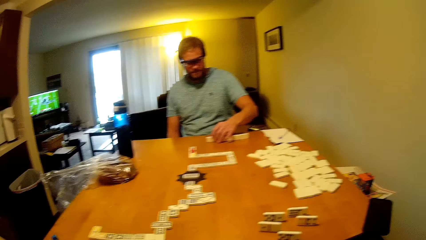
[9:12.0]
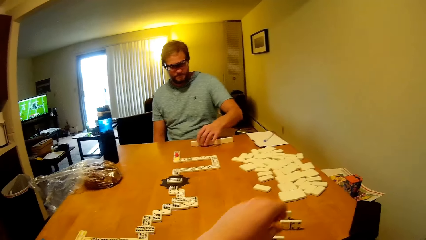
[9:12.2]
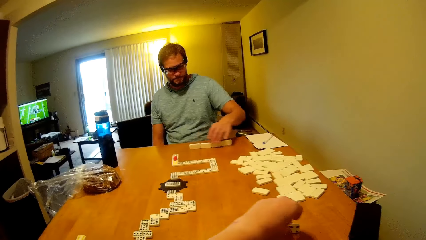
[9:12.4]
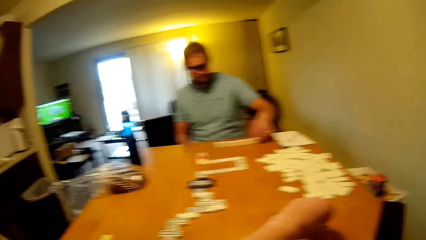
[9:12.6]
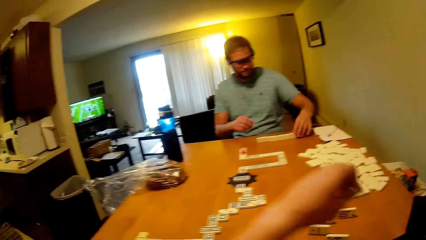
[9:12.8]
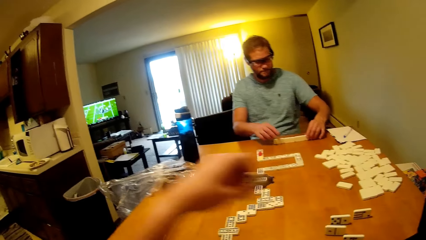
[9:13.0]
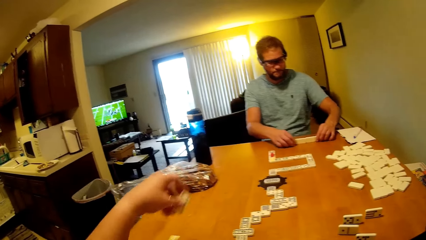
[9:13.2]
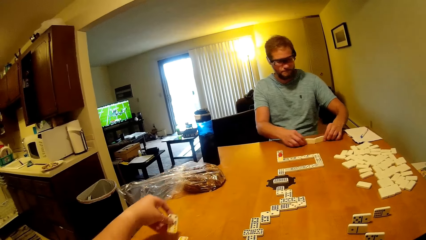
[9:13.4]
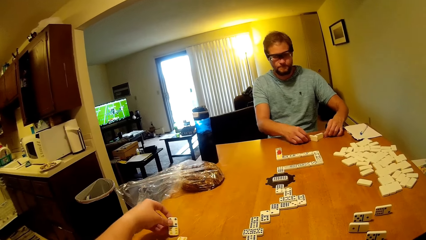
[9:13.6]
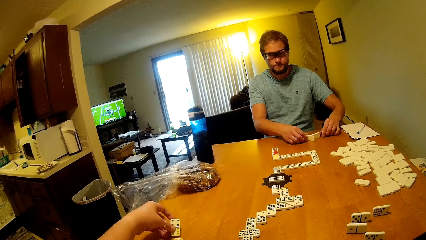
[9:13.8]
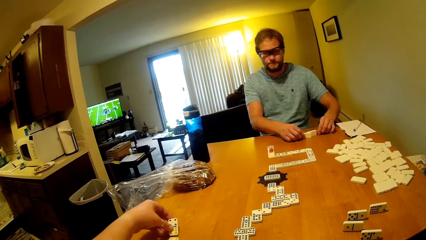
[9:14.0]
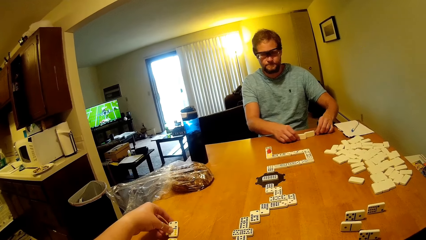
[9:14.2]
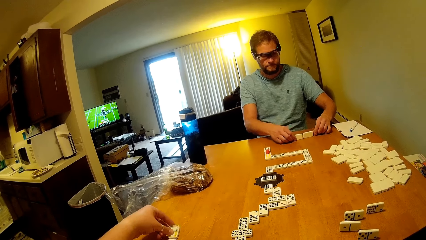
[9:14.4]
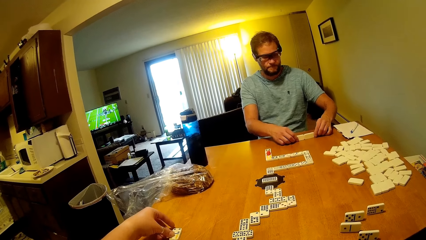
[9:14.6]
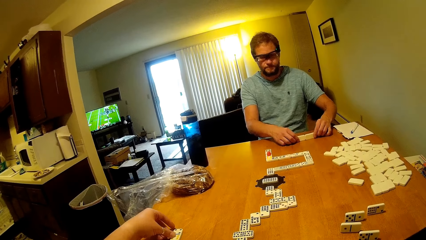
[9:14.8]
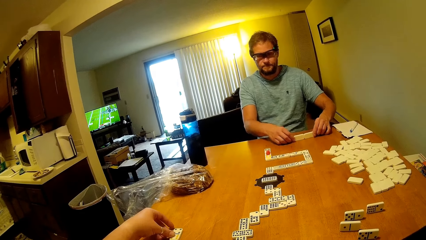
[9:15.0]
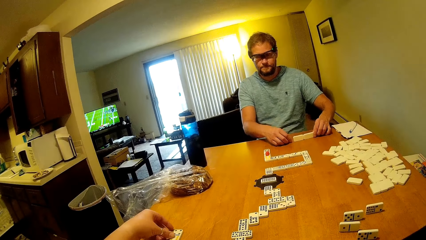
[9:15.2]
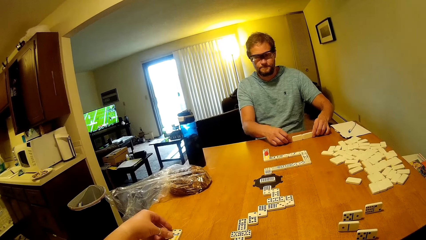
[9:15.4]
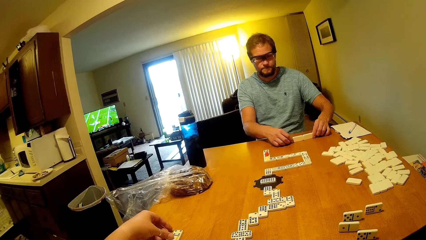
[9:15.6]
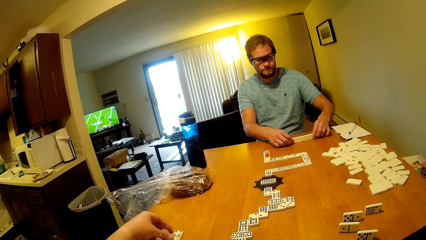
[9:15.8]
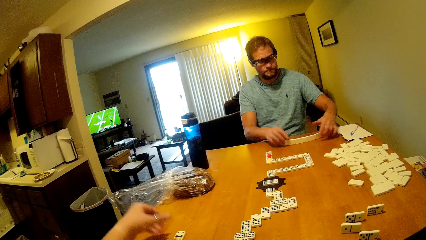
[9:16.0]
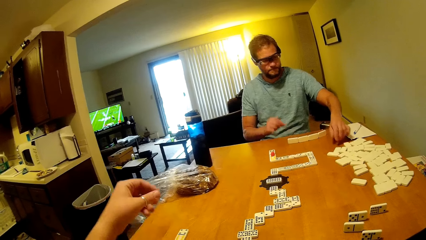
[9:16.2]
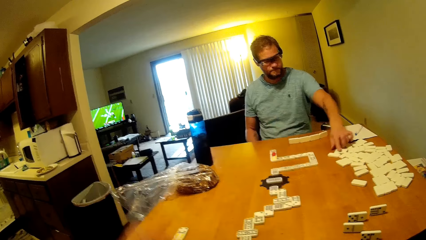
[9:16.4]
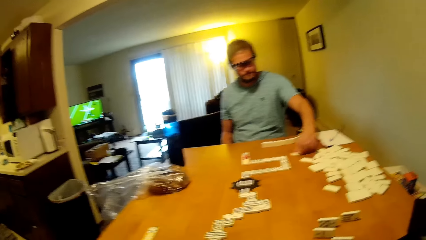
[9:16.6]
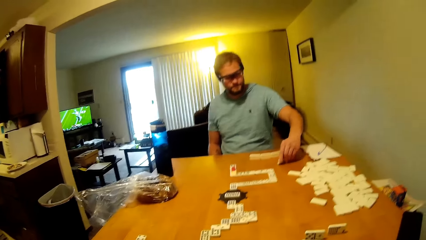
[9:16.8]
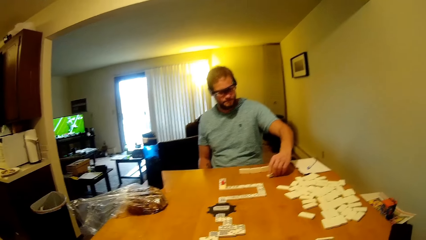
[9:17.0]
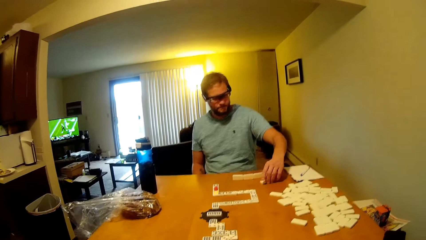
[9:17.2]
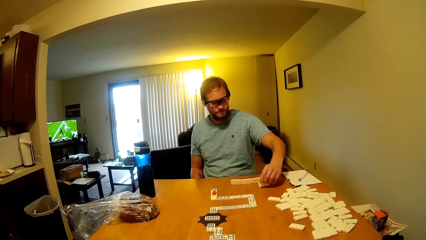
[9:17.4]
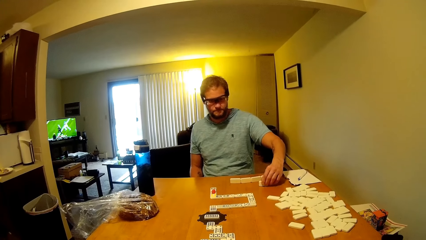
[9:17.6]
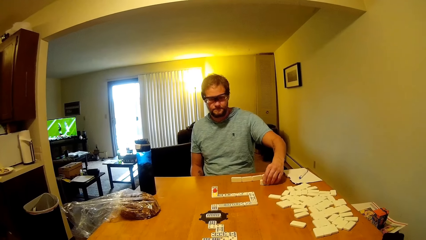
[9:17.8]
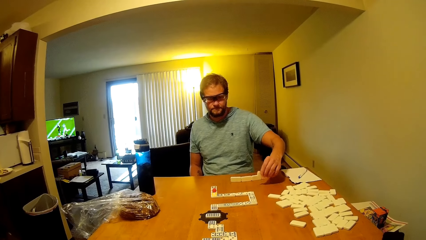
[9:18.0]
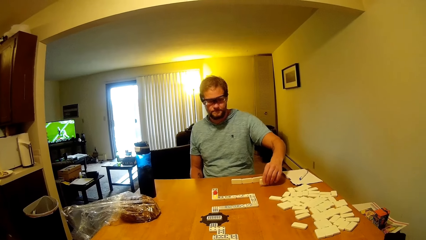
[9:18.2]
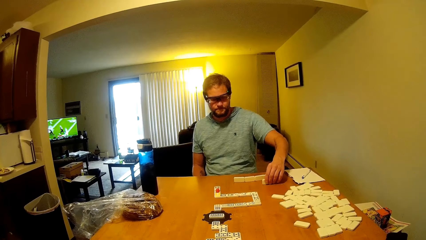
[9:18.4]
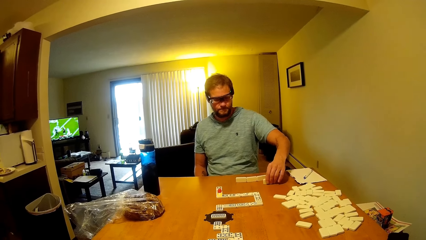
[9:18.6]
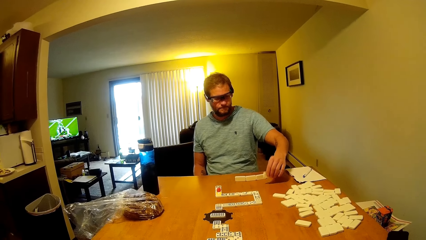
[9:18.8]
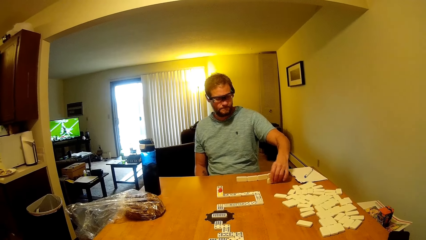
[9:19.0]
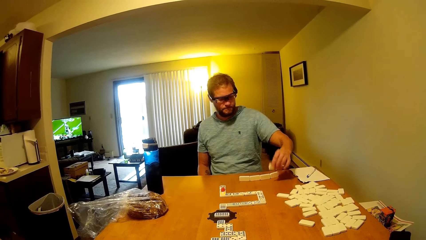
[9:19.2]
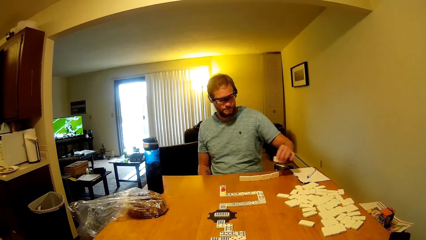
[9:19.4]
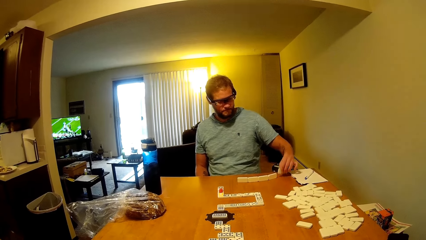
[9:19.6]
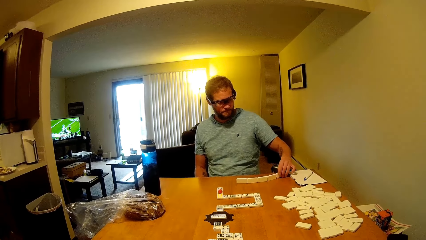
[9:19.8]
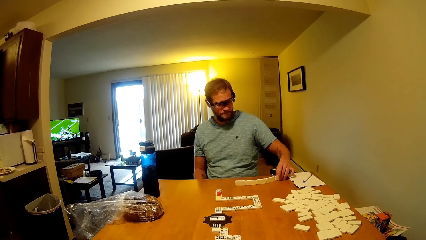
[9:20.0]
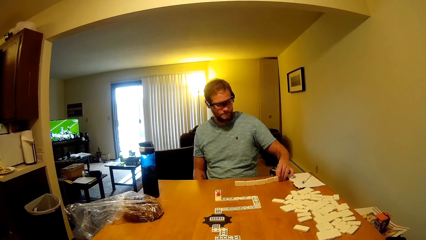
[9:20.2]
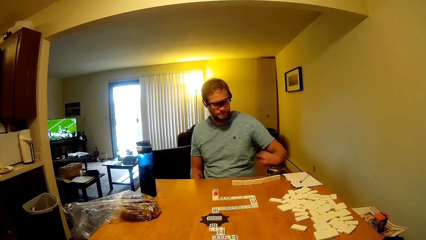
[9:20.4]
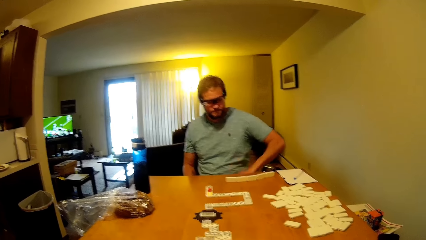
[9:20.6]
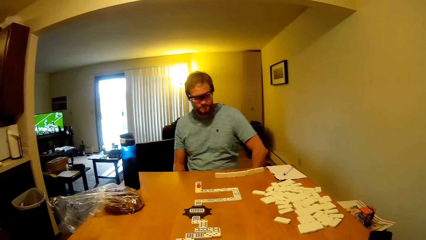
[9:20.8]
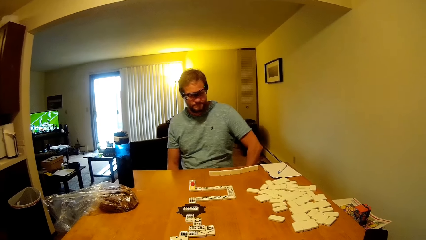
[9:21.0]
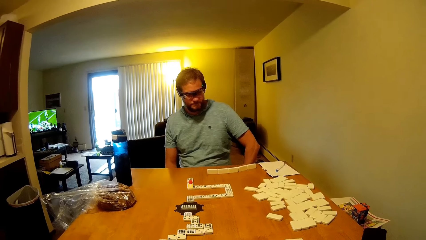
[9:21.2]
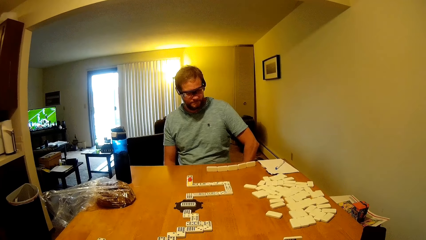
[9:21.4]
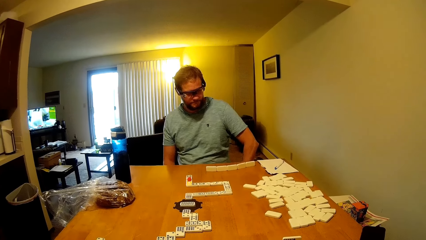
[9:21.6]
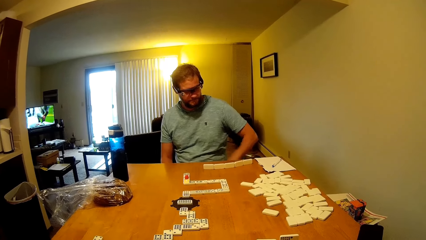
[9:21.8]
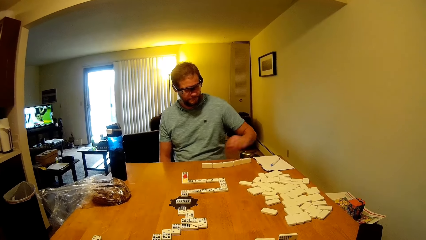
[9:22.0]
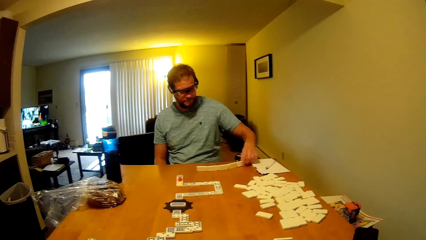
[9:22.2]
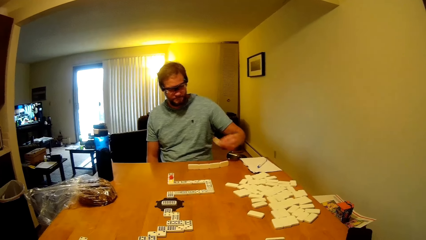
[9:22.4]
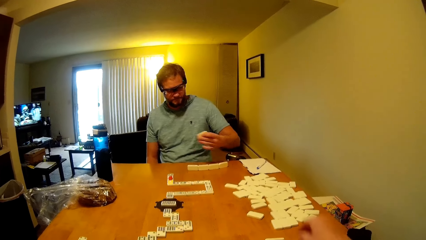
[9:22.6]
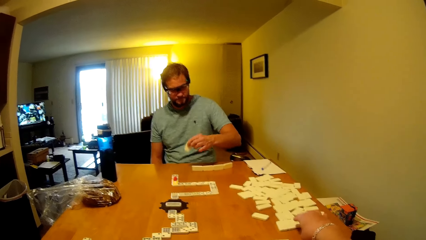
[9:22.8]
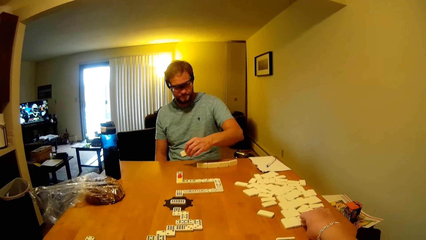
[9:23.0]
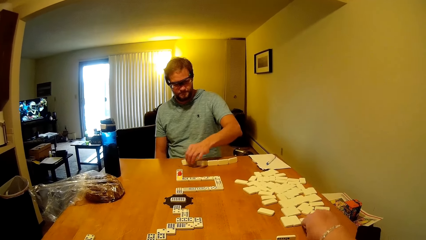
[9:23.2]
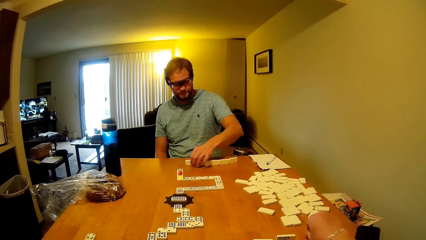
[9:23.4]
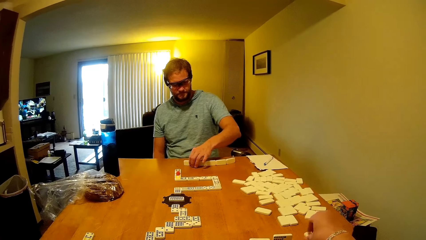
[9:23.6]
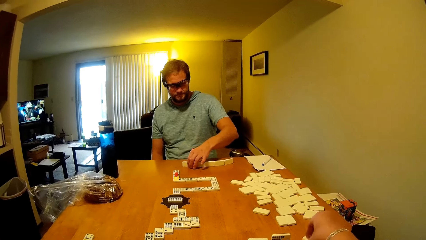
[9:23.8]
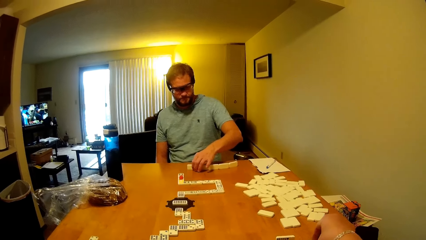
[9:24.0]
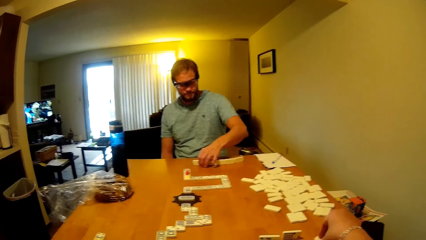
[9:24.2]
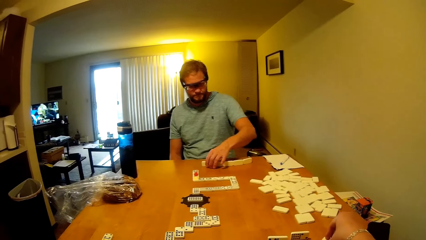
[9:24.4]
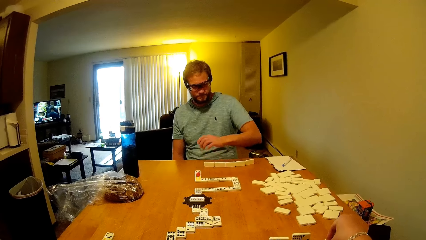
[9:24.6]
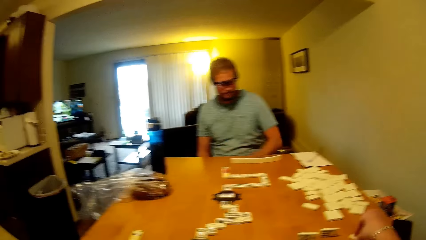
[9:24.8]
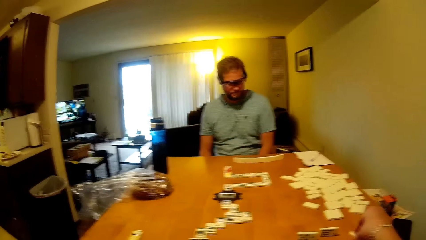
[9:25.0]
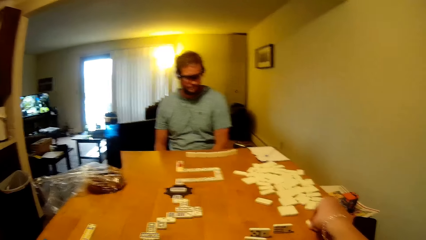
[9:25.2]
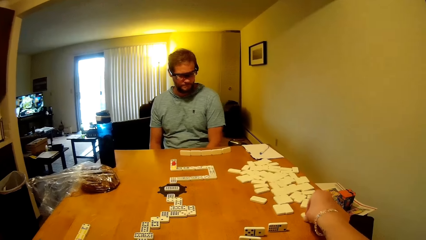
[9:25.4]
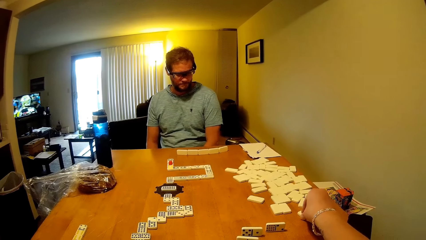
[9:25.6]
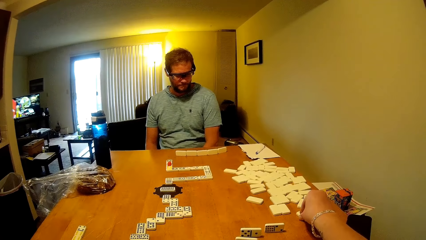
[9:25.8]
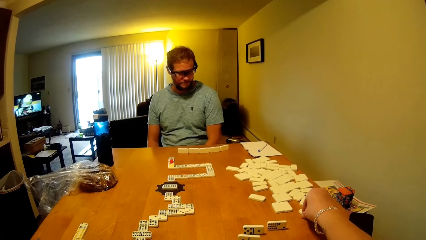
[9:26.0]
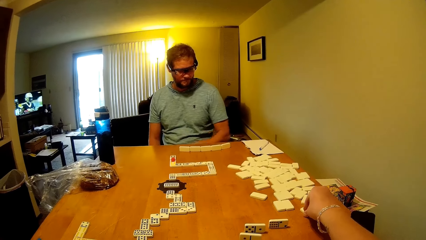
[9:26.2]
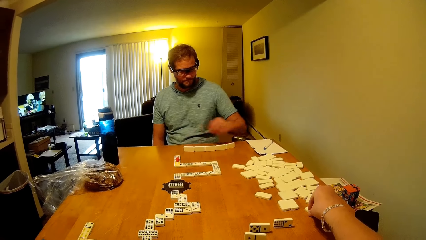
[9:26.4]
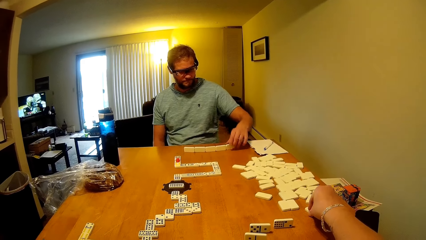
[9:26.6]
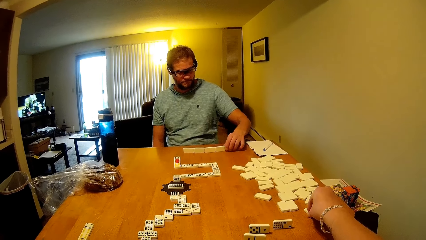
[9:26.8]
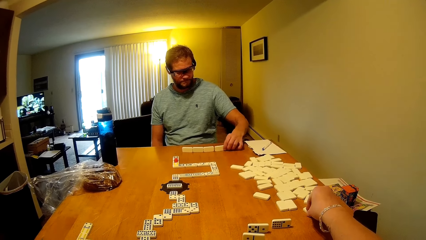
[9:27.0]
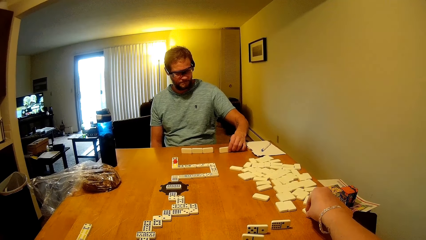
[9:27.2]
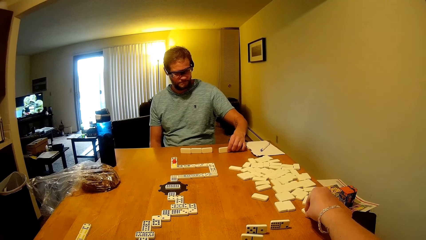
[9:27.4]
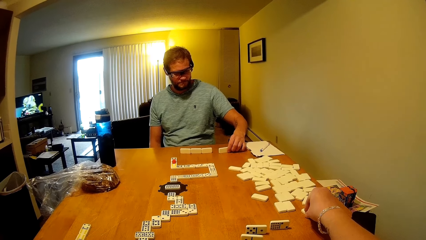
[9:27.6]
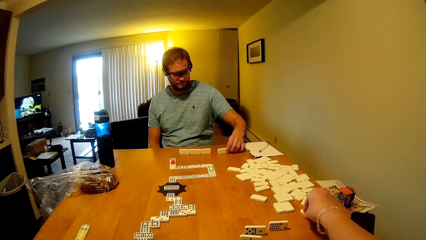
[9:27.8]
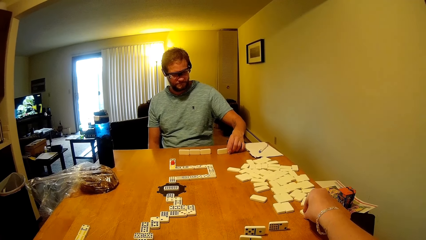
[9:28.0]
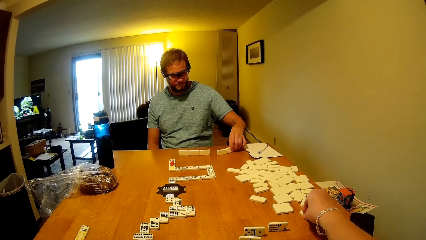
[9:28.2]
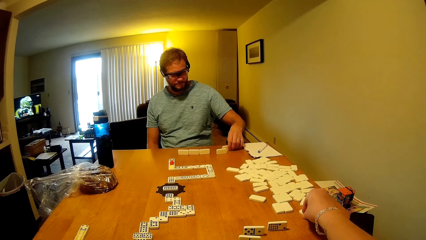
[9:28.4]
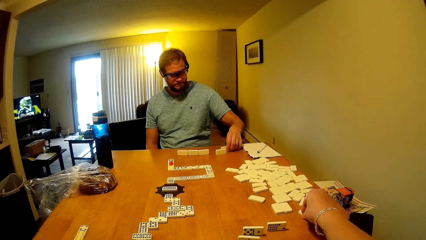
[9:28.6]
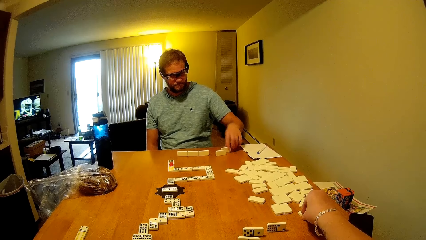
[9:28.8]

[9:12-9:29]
The camera wearer picks the domino on the table. A man touches the domino on the table. The camera wearer puts the domino on the table and plays the dominoes piece. Another man arranges dominoes pieces, hits the dominoes piece on the table, and moves the dominoes piece.
